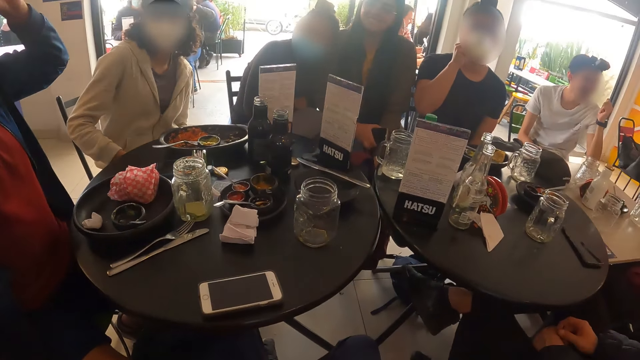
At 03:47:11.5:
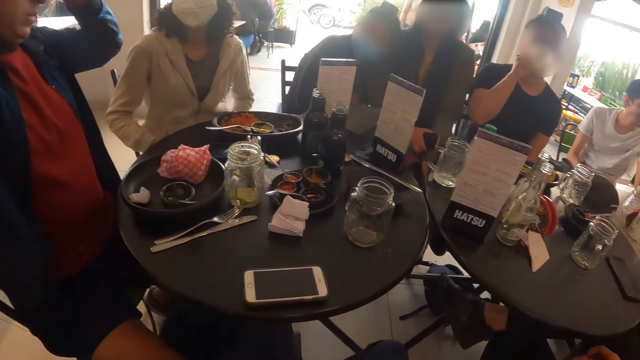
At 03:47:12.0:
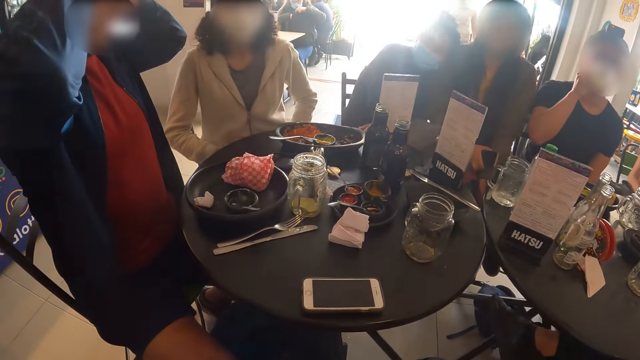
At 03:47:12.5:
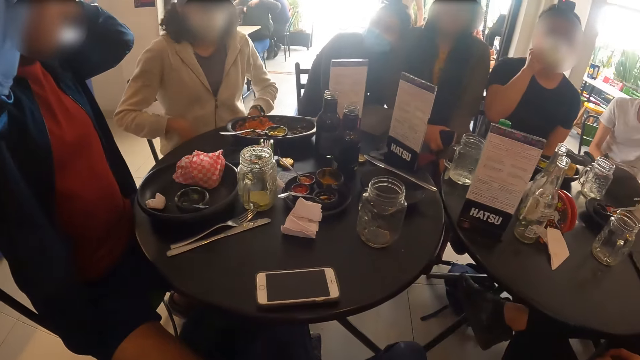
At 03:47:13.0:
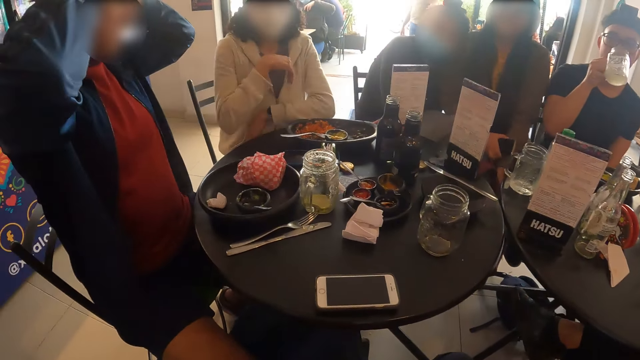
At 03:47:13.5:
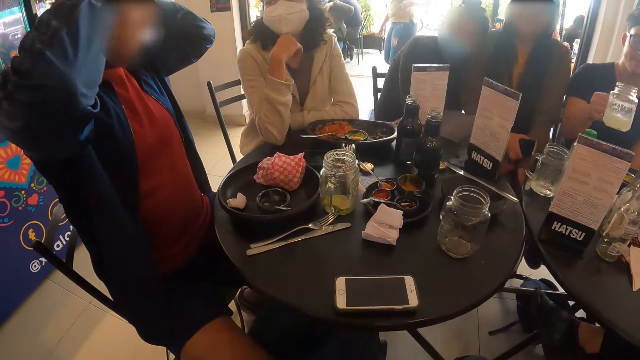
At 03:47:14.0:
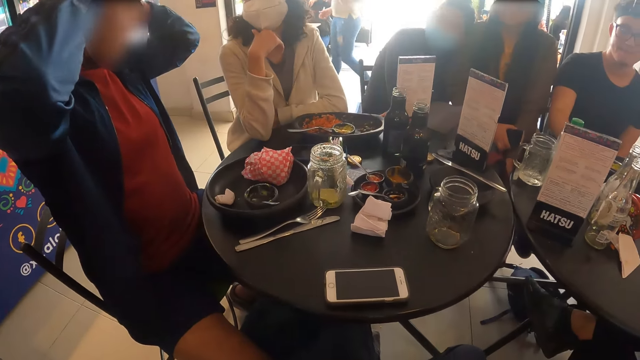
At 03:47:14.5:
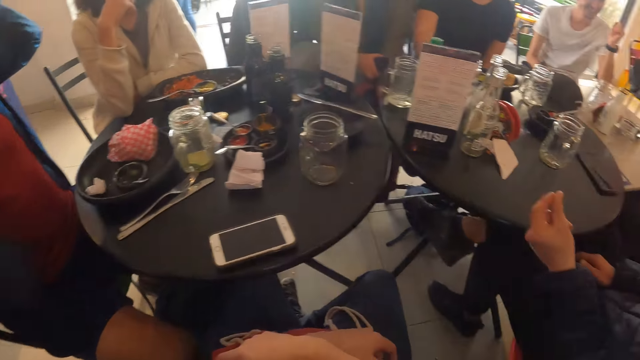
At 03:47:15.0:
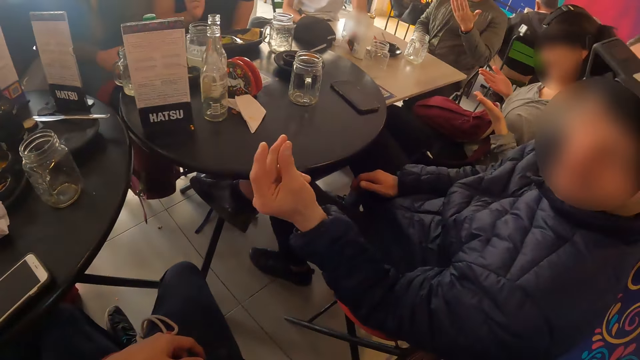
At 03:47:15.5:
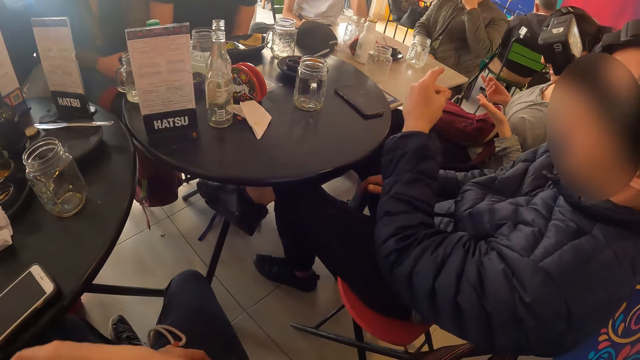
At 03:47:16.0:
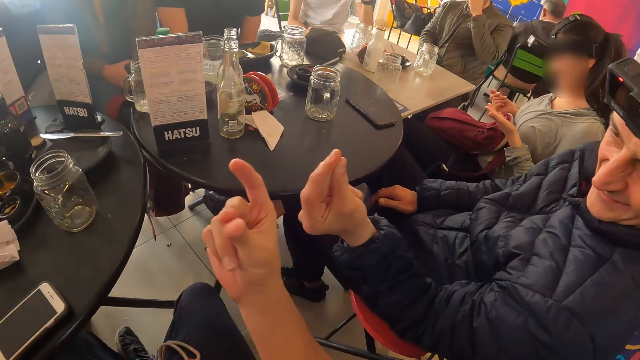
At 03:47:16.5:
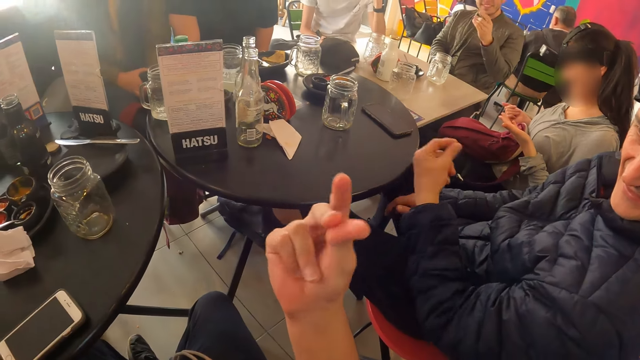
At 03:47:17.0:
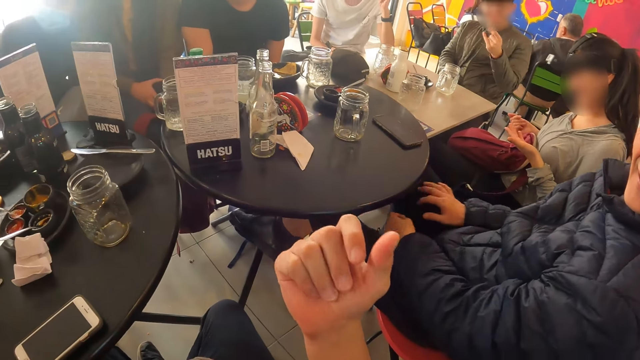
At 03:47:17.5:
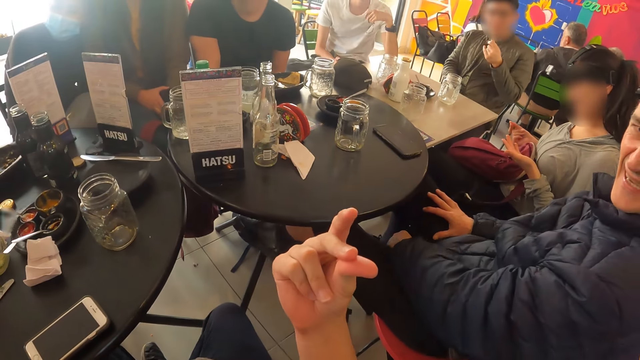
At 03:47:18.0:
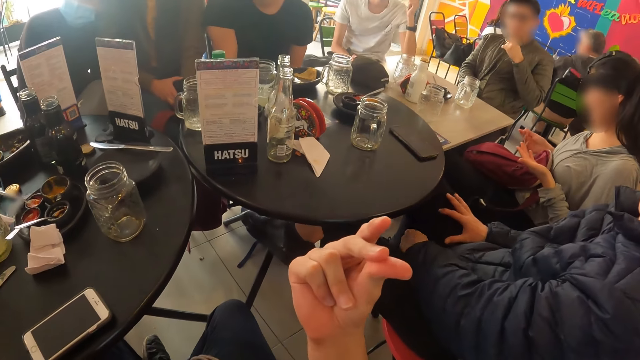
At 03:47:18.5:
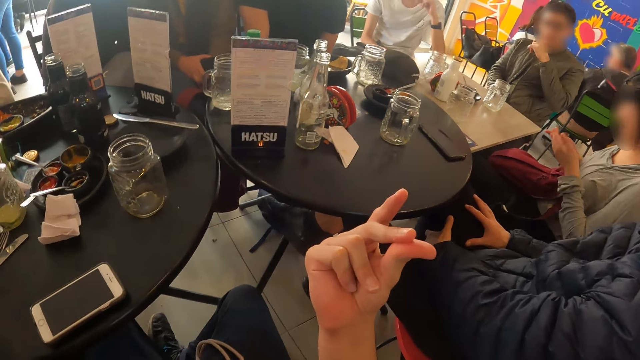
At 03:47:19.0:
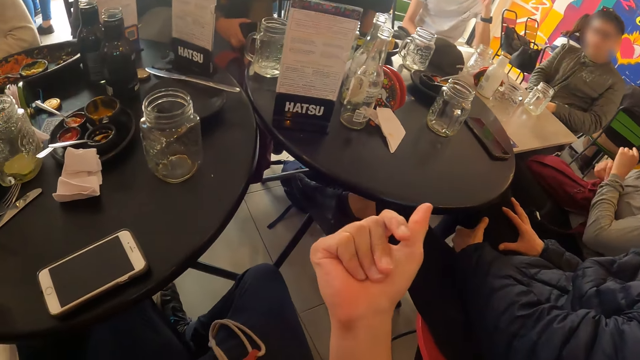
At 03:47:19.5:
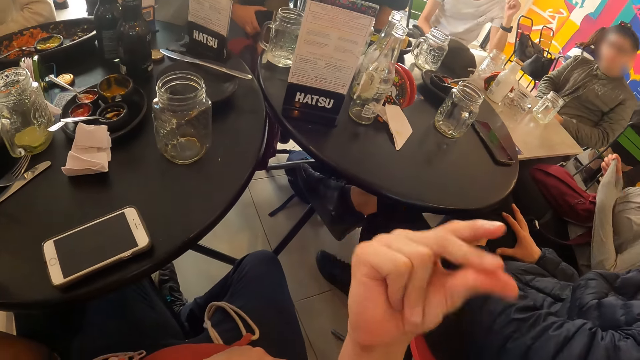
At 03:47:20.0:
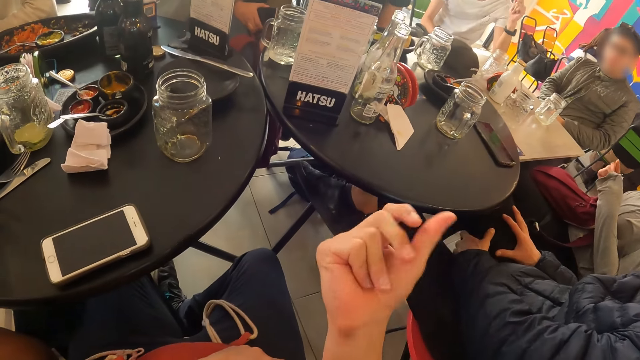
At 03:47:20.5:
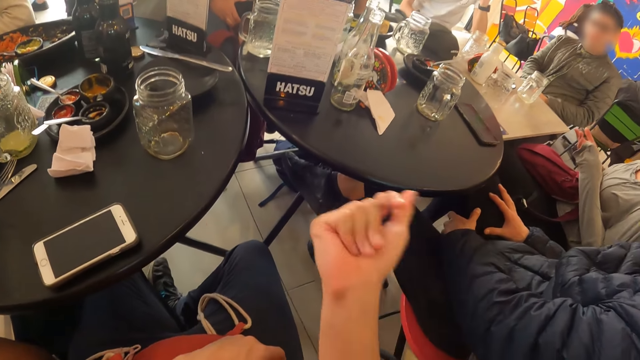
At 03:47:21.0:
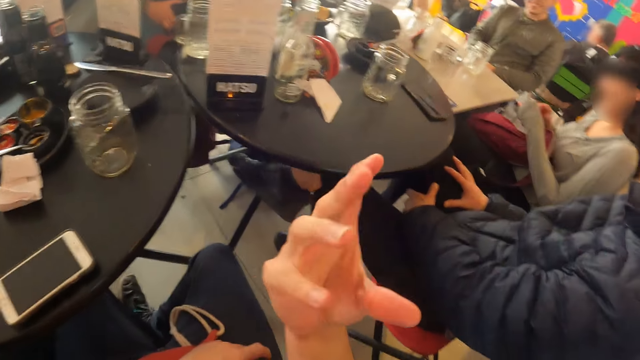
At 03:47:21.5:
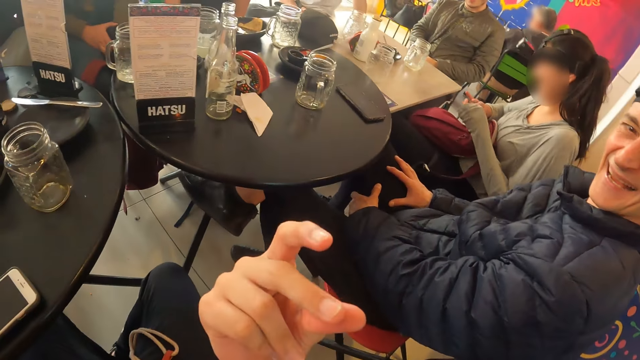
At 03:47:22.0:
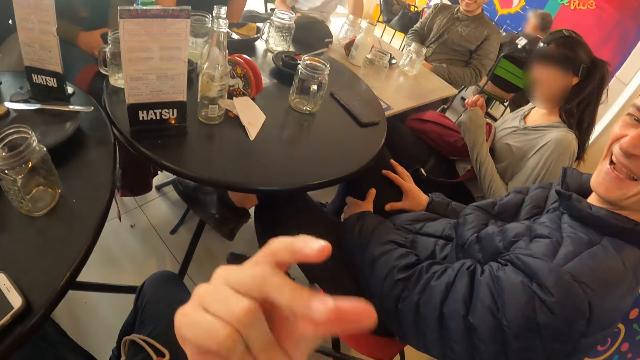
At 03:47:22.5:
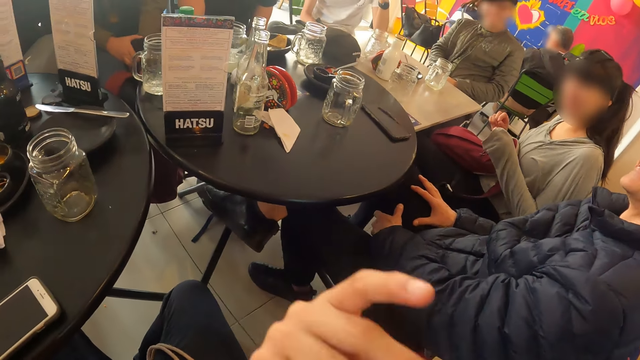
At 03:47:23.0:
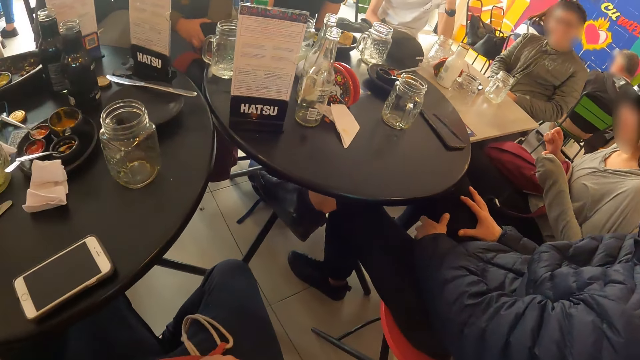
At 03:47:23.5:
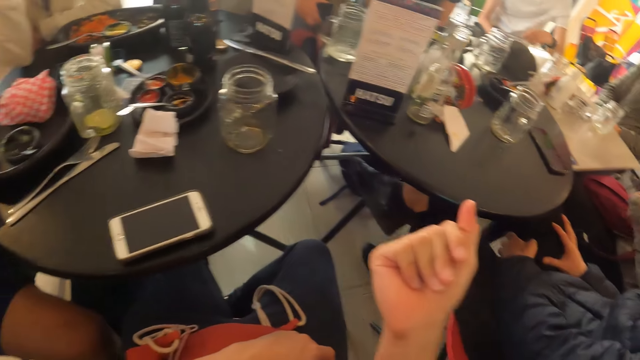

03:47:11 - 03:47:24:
The camera wearer interacts with a group of people. They stretch the fingers.

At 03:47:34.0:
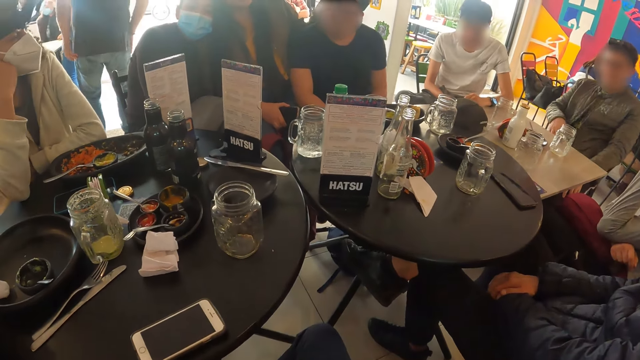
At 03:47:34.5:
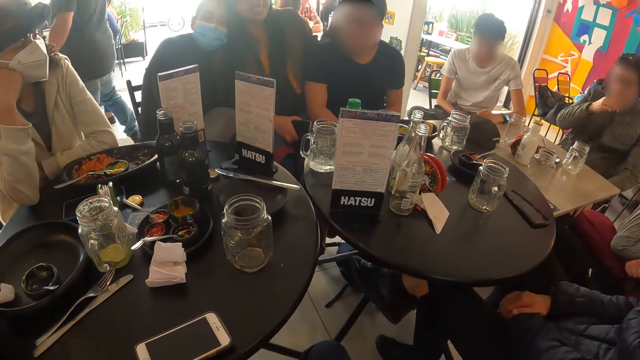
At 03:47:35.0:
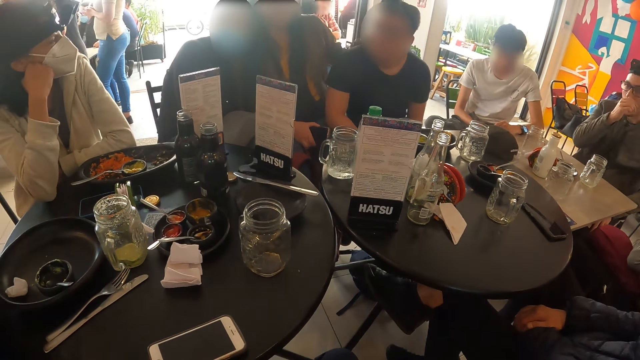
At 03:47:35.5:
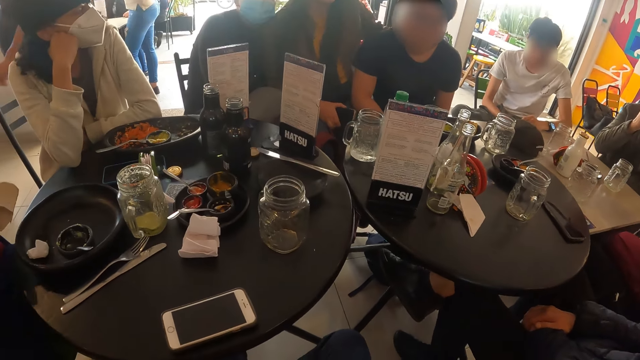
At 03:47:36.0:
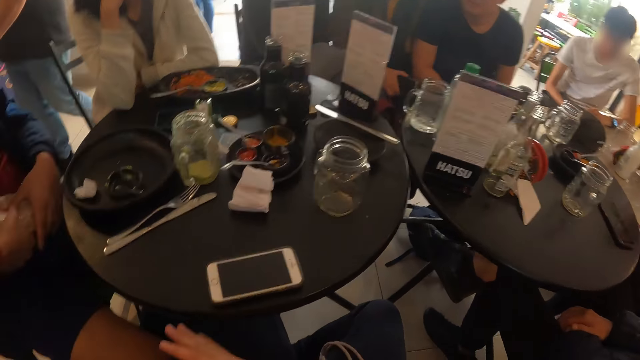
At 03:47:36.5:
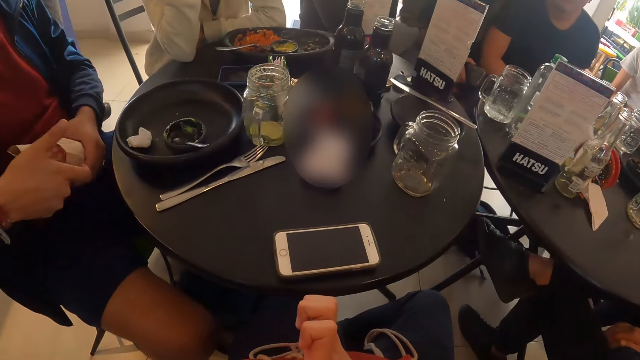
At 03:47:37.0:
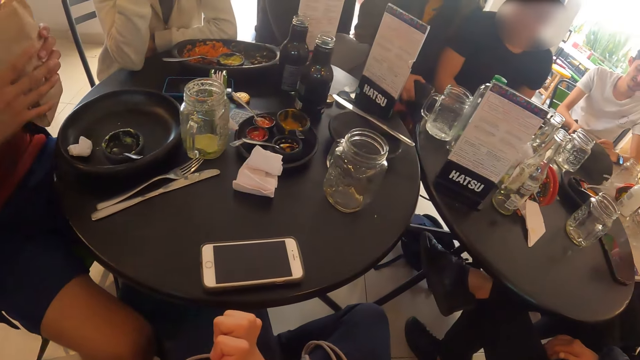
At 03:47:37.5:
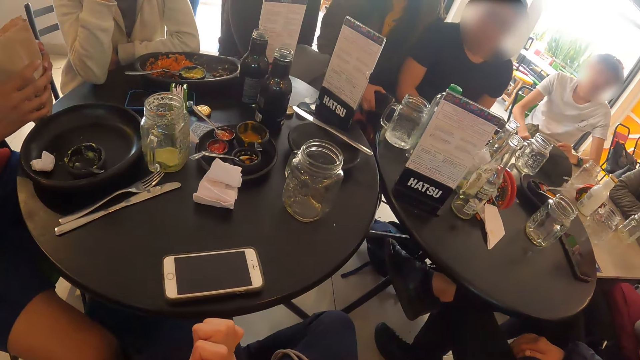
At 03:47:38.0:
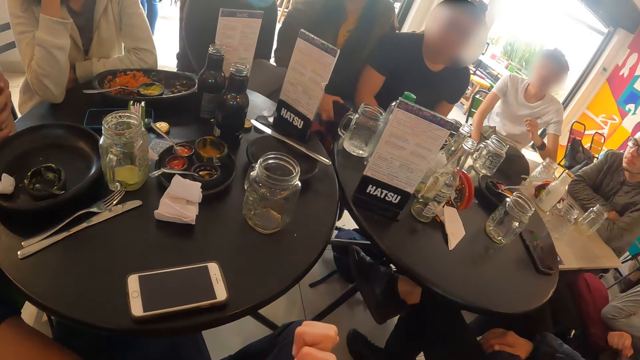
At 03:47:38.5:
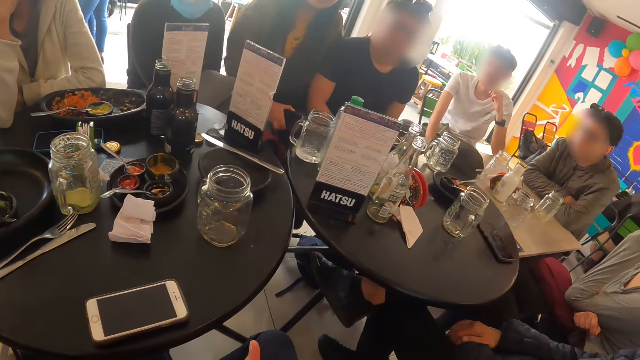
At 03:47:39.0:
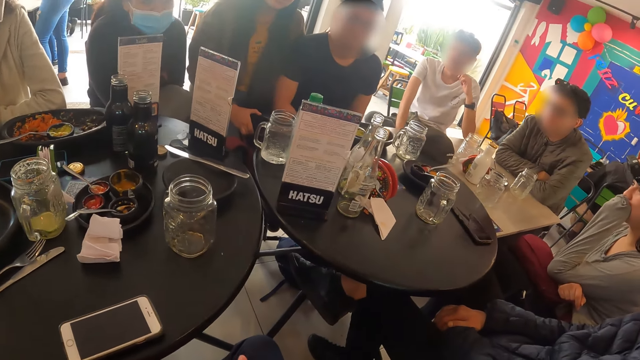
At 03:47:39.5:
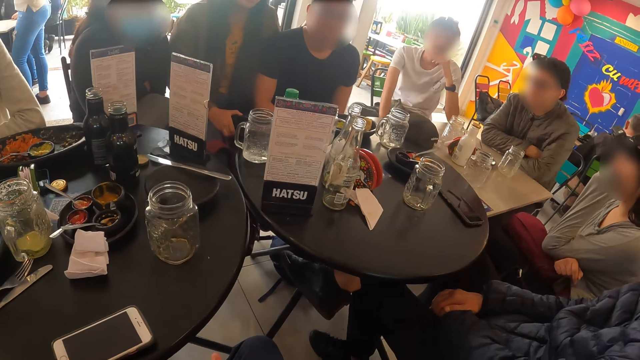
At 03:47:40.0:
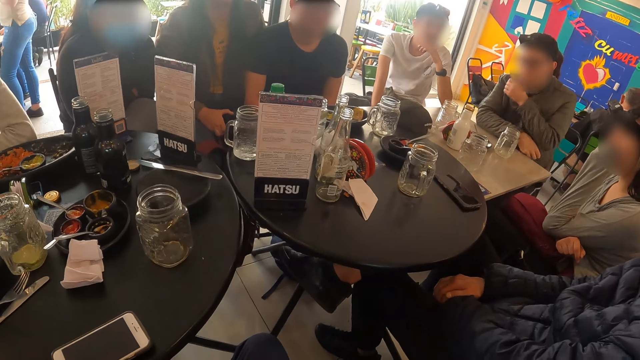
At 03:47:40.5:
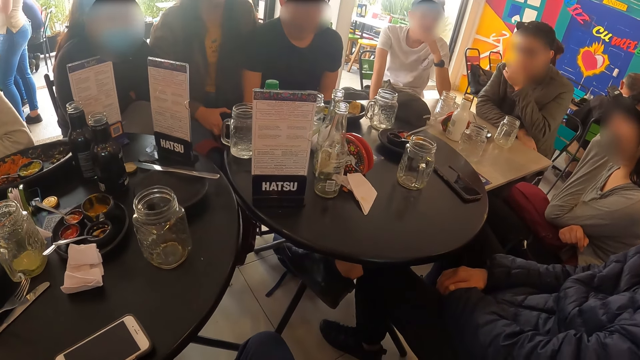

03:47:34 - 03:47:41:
The camera wearer looks at the restaurant.
